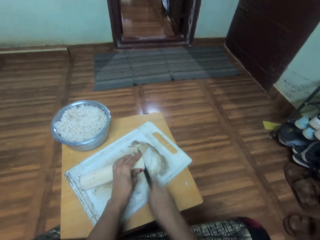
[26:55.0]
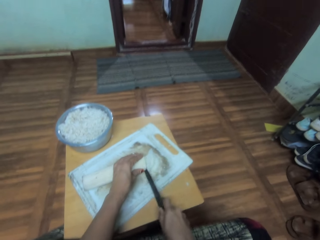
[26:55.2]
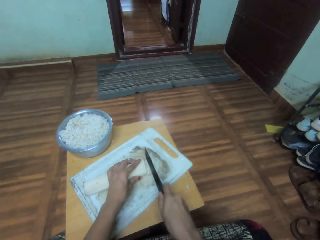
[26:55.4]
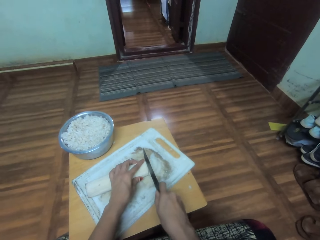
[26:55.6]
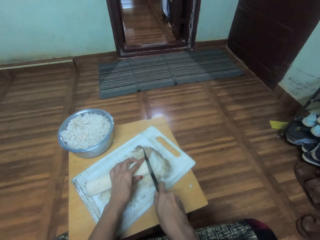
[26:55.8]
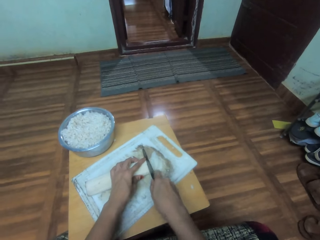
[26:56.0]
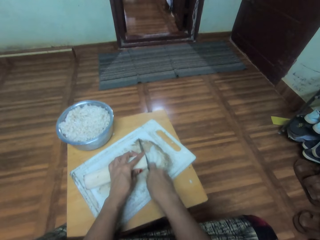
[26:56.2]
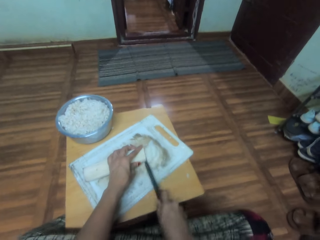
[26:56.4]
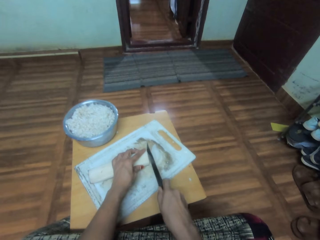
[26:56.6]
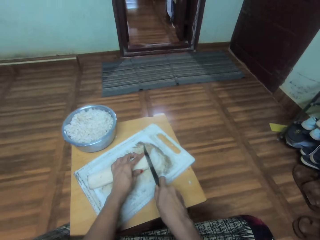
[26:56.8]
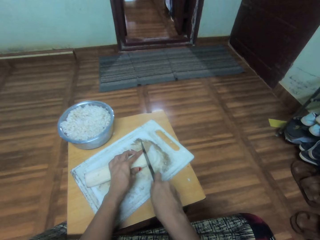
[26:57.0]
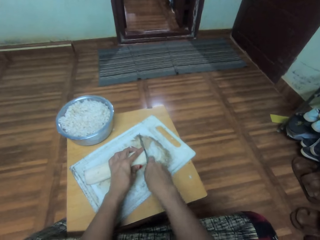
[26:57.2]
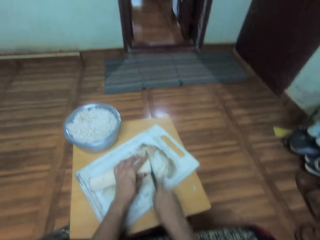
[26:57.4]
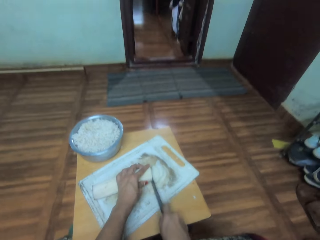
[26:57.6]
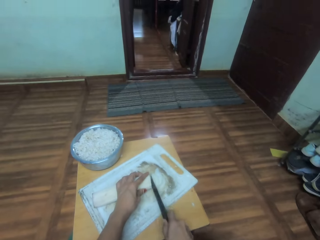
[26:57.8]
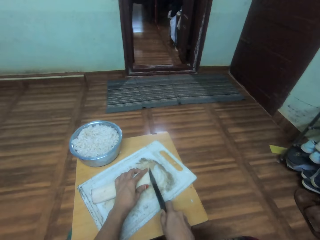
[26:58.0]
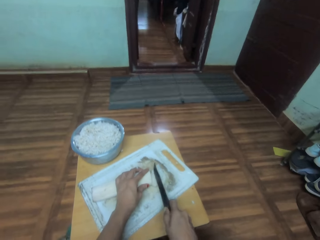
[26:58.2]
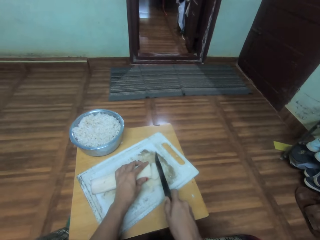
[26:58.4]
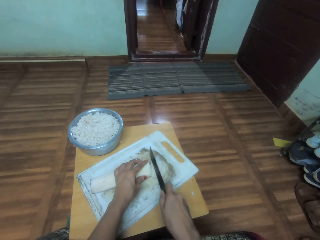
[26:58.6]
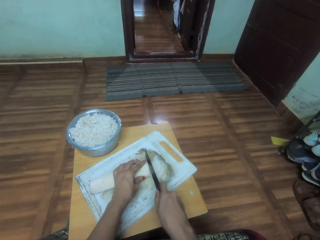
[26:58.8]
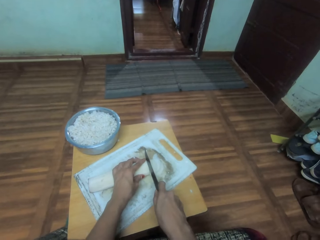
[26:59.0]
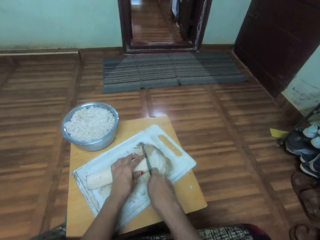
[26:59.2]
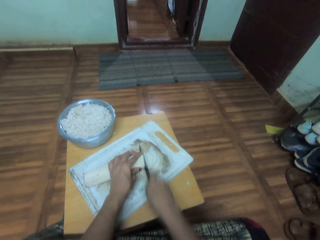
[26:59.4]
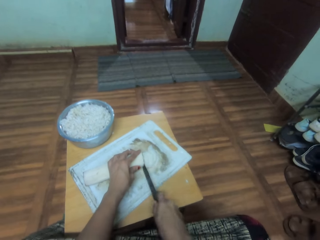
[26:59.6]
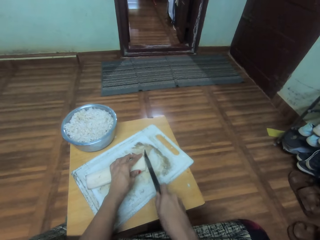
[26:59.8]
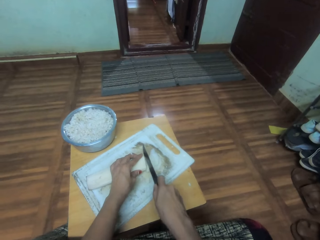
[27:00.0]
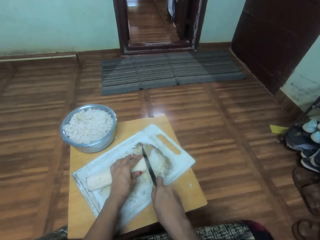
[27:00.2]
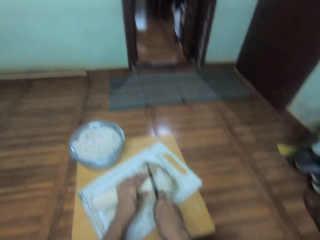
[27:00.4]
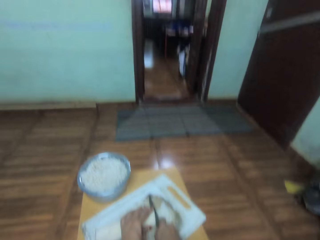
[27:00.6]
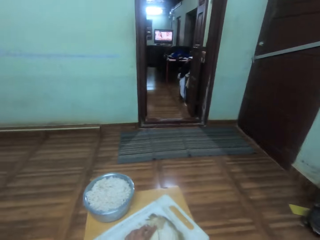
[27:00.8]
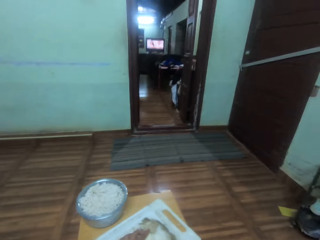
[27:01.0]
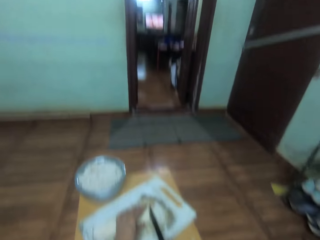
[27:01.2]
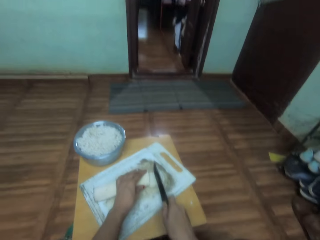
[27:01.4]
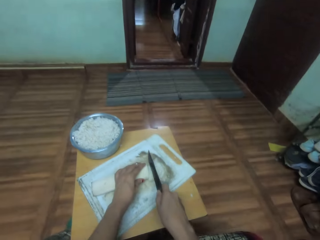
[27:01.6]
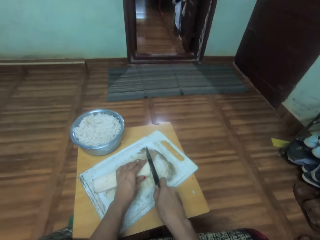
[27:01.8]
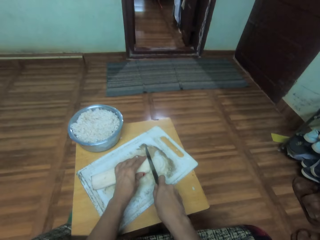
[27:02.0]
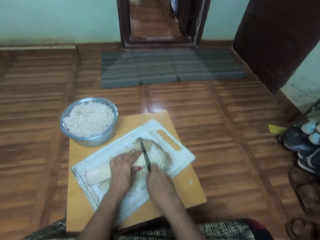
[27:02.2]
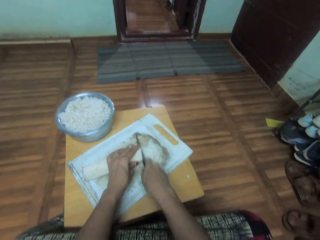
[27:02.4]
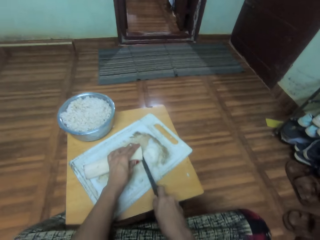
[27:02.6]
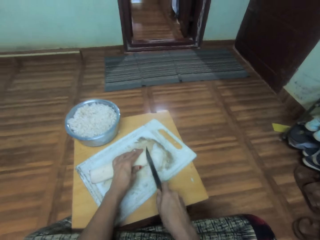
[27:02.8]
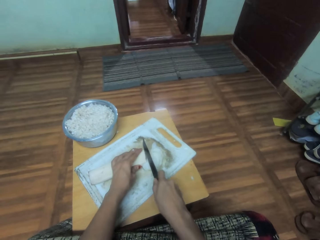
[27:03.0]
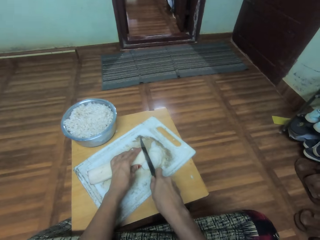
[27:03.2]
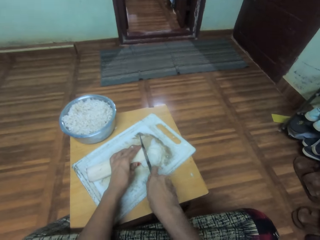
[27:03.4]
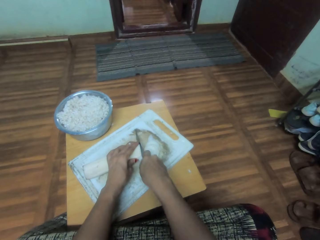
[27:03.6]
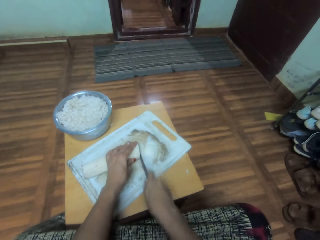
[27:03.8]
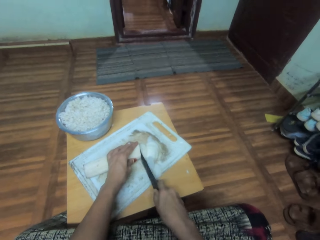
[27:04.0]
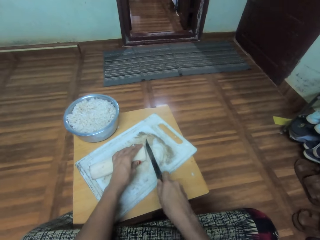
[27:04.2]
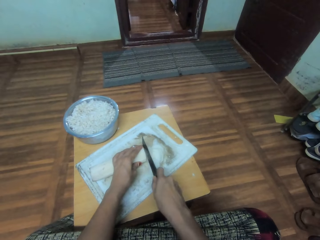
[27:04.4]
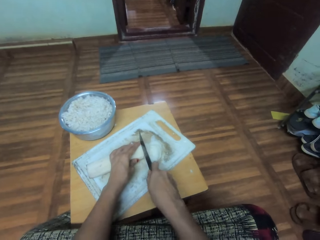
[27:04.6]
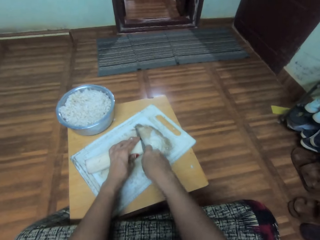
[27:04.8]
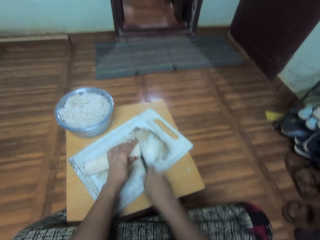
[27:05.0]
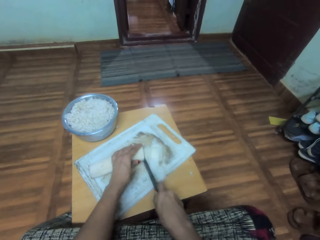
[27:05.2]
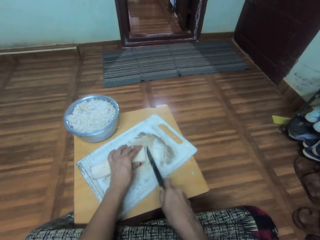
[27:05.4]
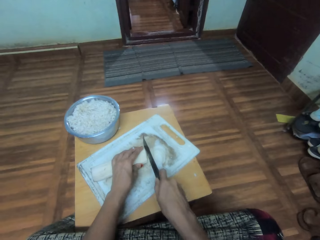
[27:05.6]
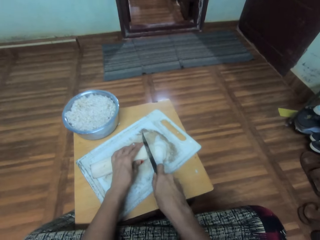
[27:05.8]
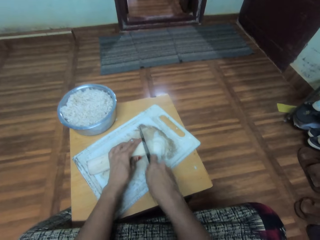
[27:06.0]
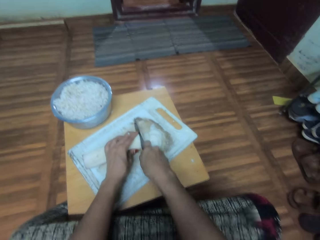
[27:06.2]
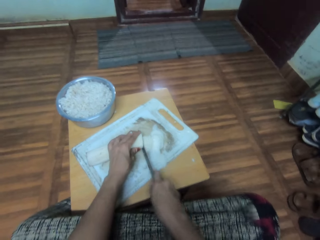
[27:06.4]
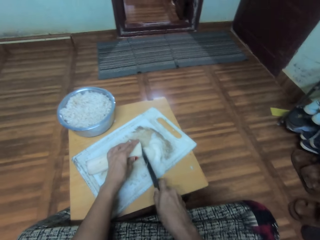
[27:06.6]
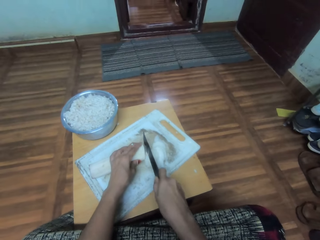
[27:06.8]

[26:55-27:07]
The camera wearer looks at the room. They cut something into pieces.

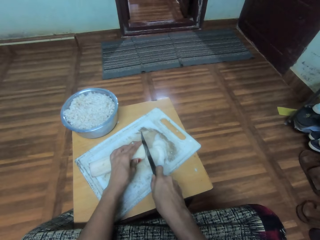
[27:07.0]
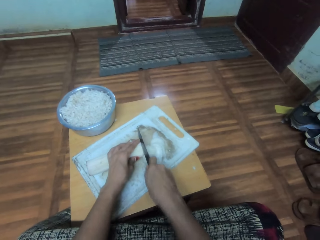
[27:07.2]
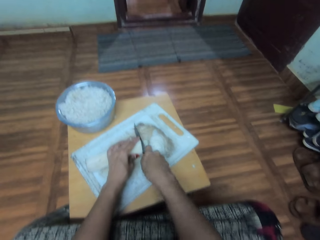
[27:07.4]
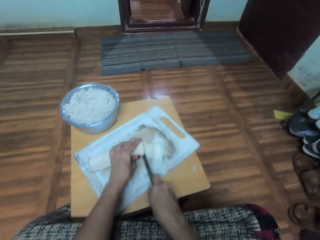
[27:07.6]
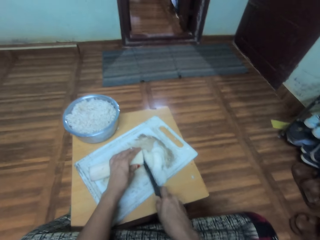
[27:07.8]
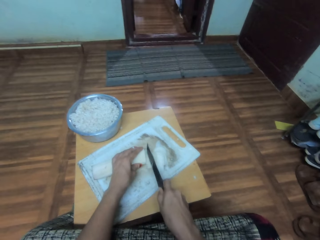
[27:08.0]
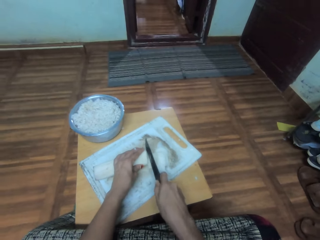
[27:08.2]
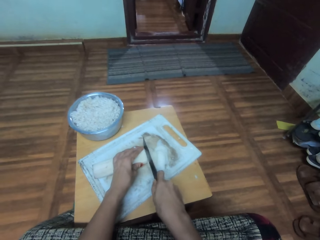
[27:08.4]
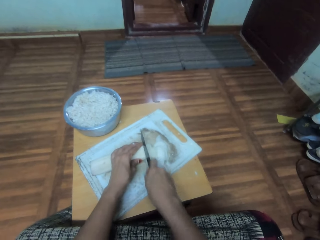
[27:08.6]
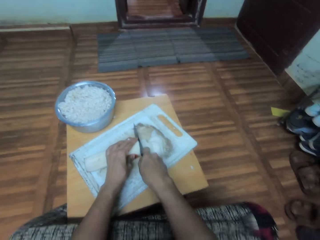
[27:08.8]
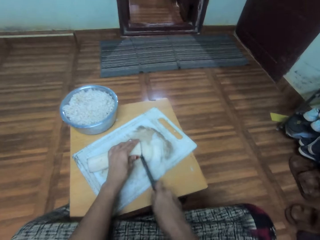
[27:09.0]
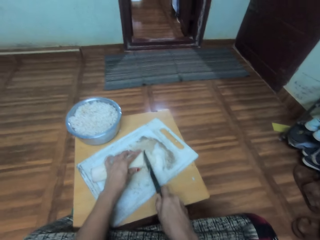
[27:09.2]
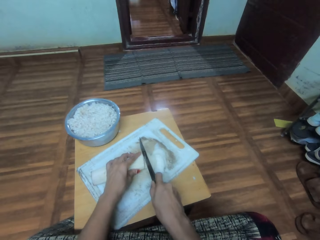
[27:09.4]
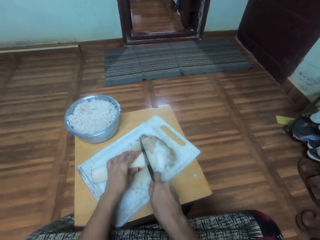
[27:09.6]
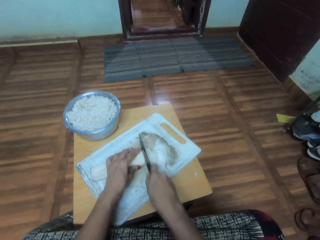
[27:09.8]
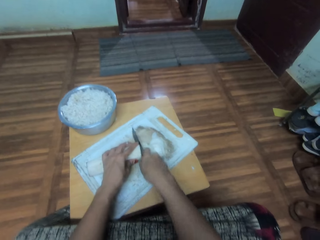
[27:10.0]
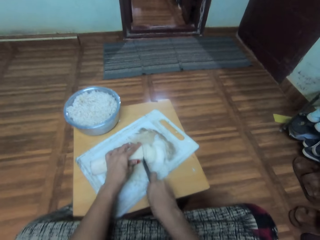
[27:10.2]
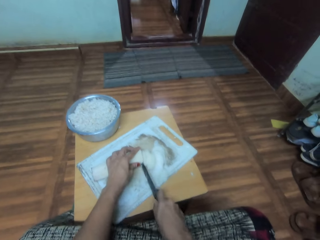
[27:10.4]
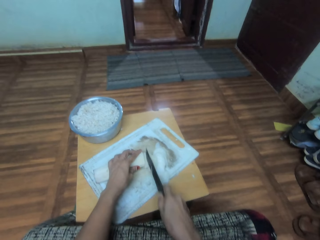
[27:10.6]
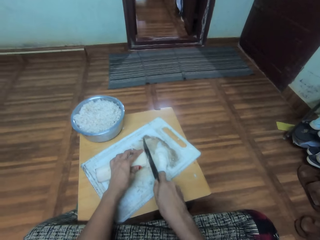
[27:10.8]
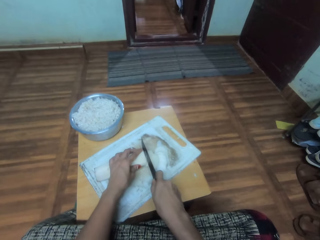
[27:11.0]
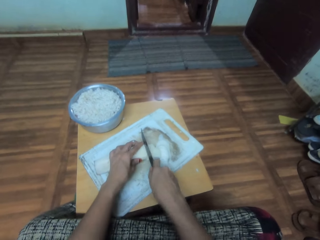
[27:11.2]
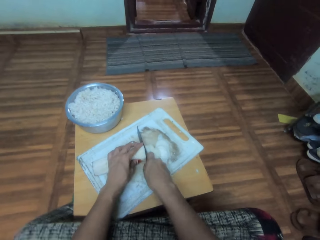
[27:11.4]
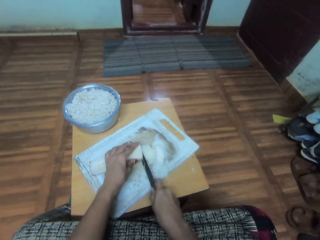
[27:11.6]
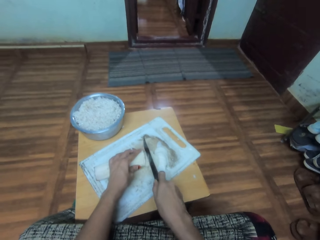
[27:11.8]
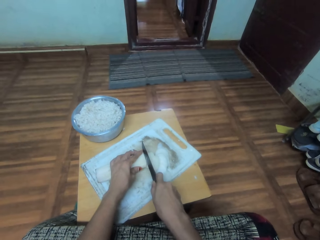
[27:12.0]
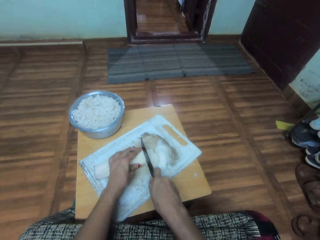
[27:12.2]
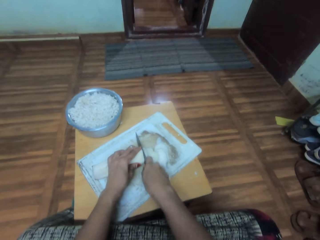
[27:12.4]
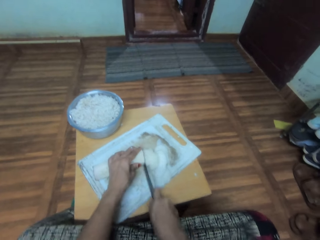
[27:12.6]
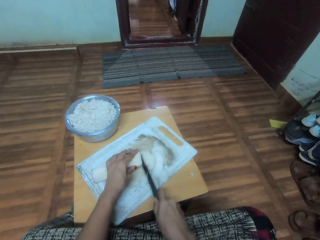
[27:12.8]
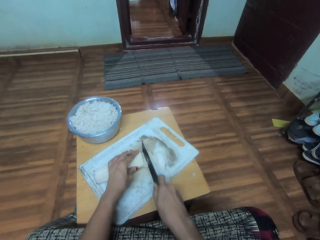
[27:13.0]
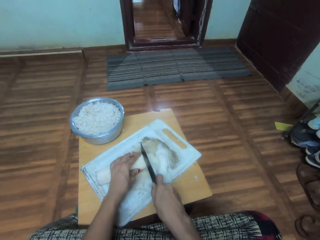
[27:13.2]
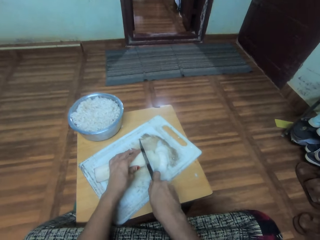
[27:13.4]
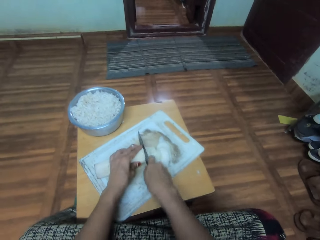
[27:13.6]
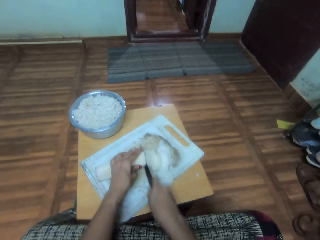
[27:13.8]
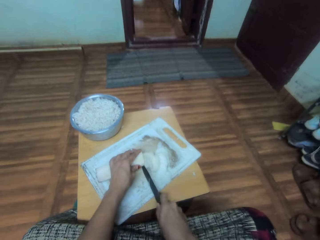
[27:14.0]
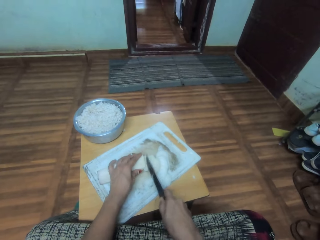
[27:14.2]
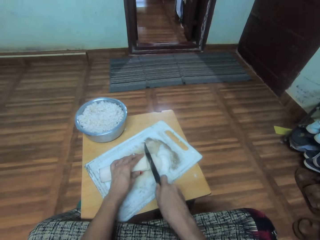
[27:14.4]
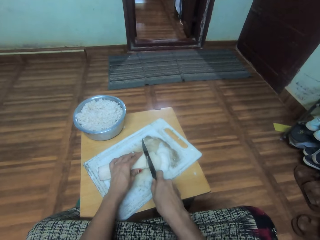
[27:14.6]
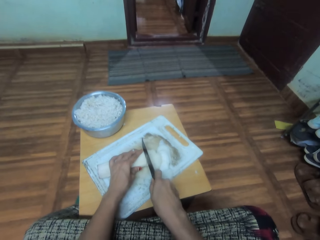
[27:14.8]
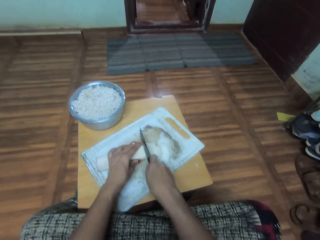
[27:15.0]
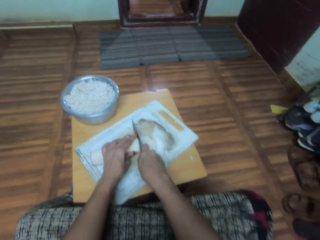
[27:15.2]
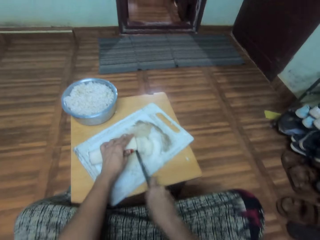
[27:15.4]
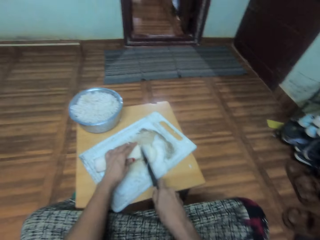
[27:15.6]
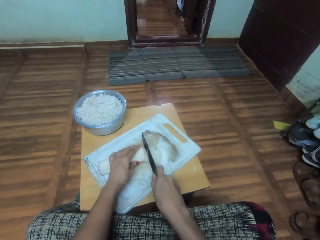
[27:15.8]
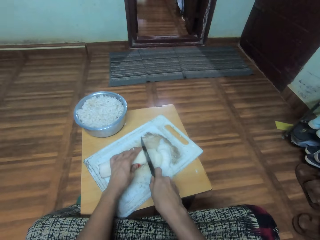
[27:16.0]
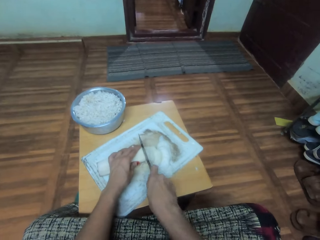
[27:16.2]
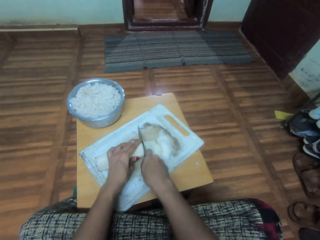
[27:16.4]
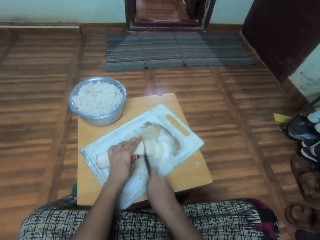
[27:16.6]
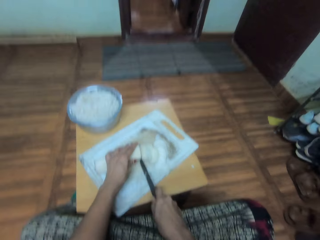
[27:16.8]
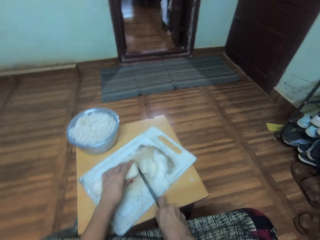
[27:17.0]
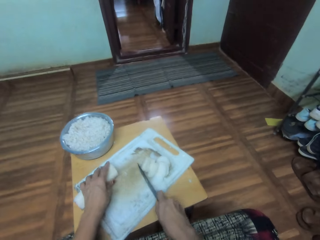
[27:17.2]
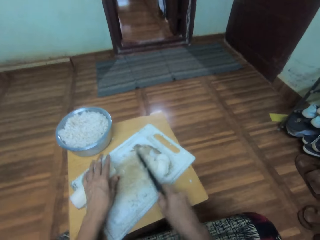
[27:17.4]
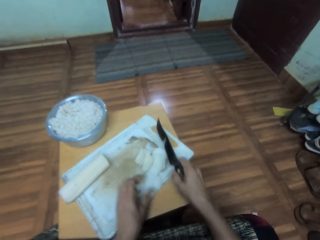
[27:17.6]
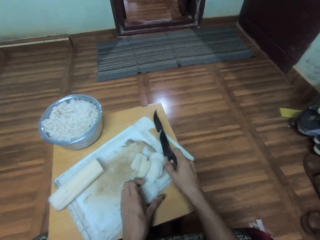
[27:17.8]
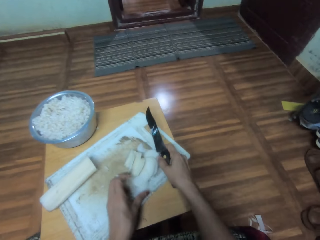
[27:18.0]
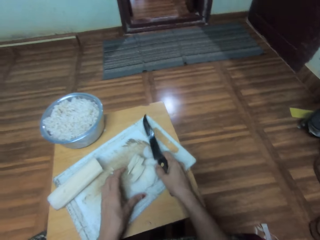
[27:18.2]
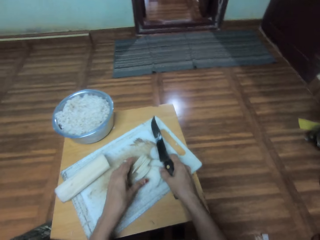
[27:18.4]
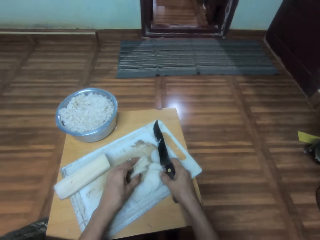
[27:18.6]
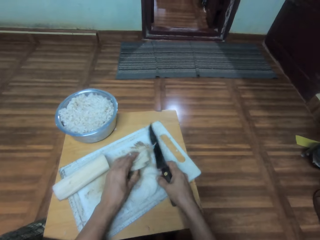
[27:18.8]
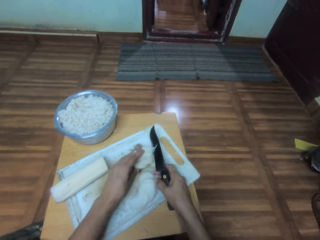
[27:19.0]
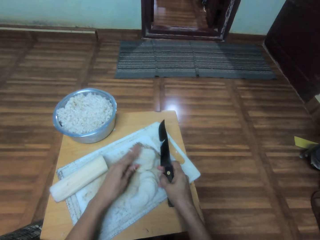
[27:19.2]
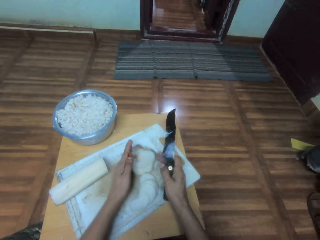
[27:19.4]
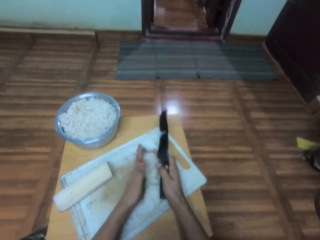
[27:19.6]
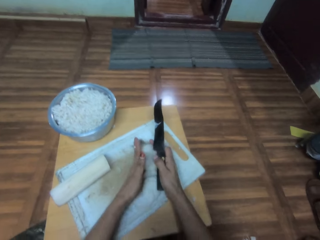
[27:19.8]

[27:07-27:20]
The camera wearer moves something aside and moves their hand down. They arrange the vegetables on the chopping board.
